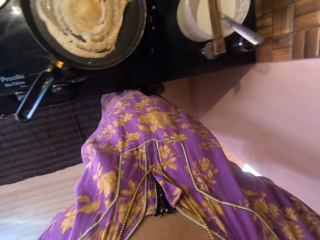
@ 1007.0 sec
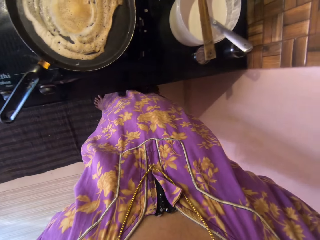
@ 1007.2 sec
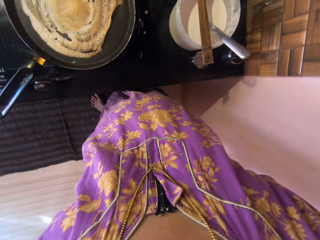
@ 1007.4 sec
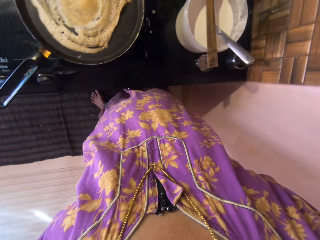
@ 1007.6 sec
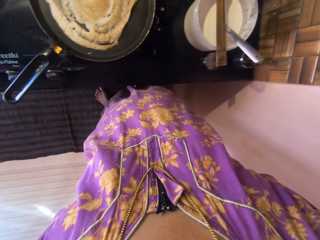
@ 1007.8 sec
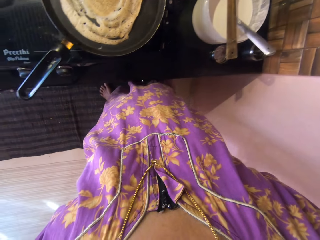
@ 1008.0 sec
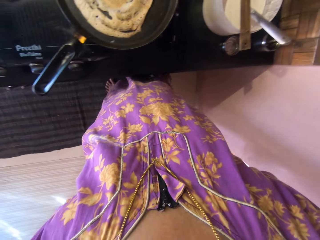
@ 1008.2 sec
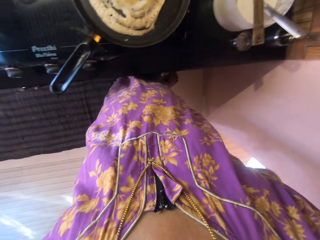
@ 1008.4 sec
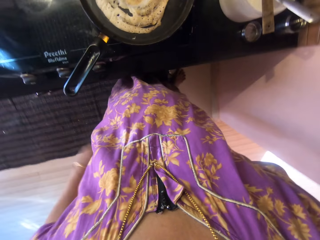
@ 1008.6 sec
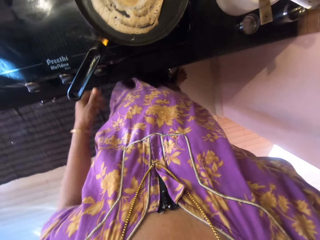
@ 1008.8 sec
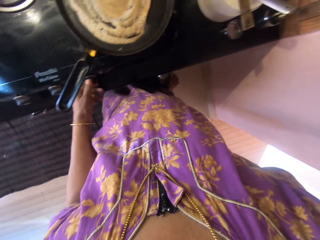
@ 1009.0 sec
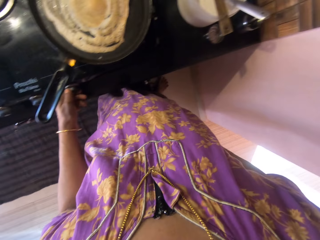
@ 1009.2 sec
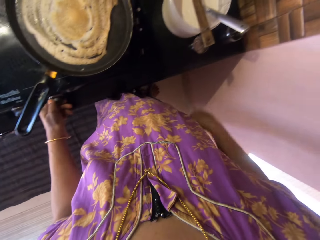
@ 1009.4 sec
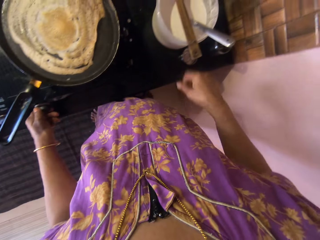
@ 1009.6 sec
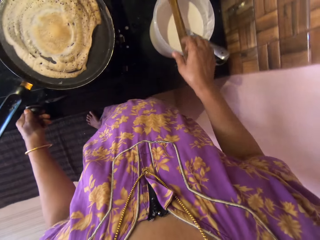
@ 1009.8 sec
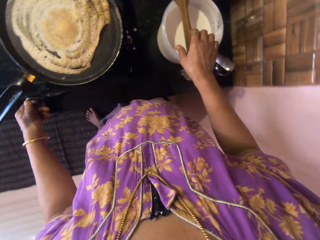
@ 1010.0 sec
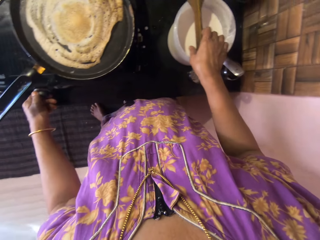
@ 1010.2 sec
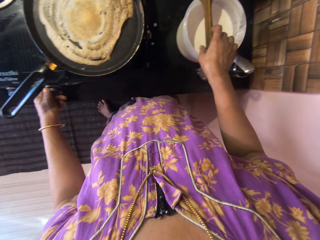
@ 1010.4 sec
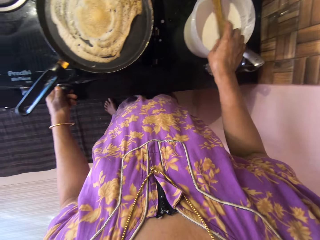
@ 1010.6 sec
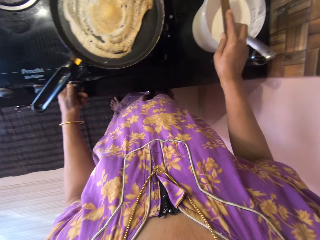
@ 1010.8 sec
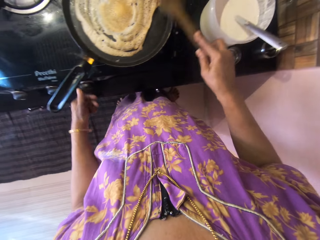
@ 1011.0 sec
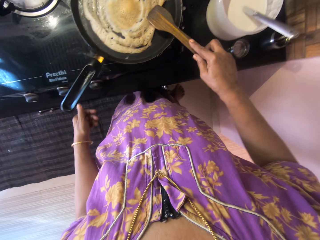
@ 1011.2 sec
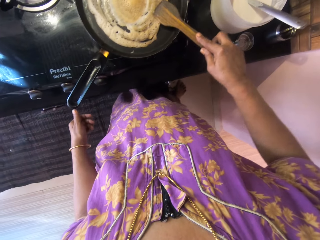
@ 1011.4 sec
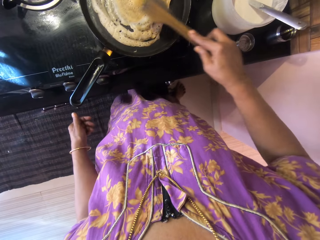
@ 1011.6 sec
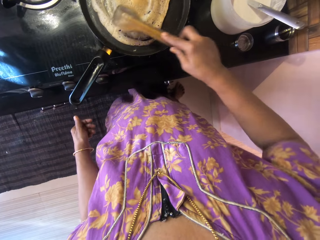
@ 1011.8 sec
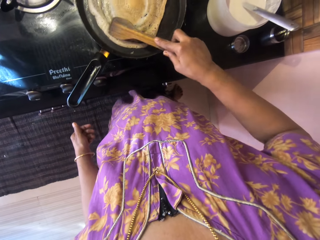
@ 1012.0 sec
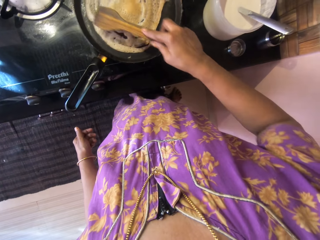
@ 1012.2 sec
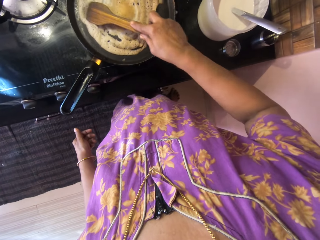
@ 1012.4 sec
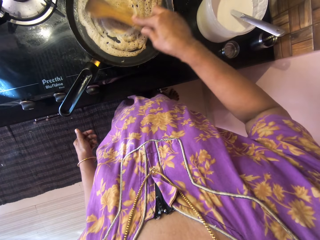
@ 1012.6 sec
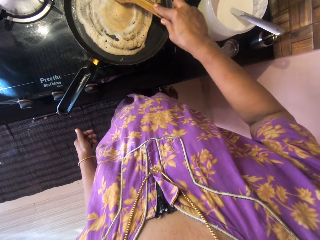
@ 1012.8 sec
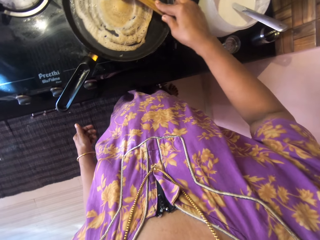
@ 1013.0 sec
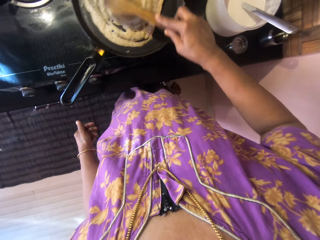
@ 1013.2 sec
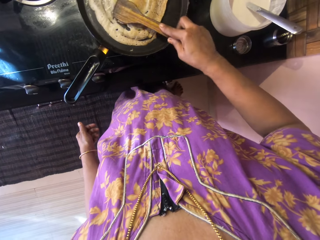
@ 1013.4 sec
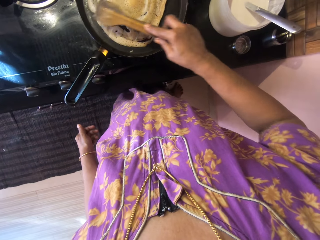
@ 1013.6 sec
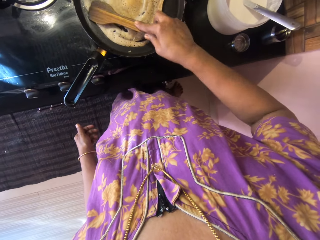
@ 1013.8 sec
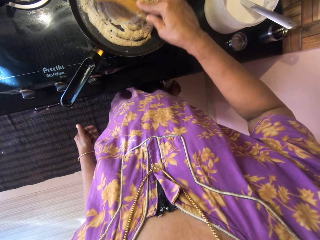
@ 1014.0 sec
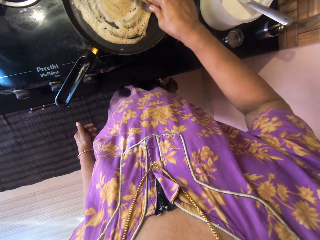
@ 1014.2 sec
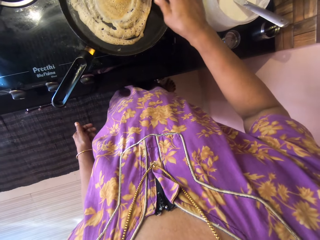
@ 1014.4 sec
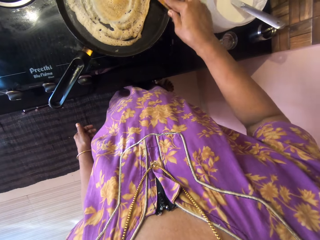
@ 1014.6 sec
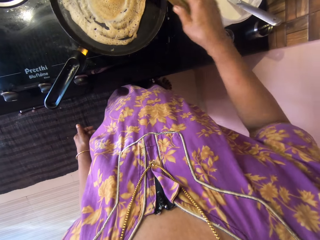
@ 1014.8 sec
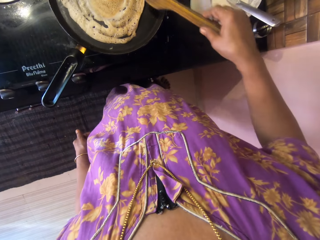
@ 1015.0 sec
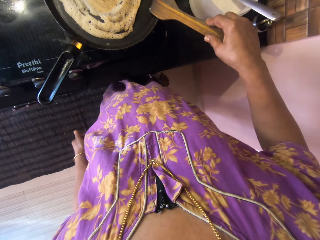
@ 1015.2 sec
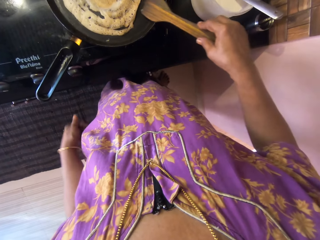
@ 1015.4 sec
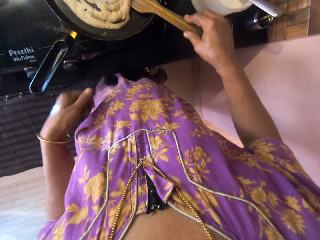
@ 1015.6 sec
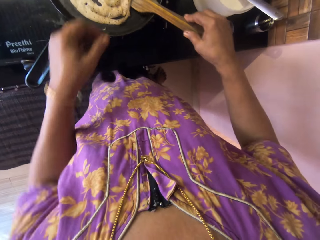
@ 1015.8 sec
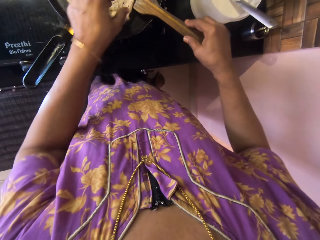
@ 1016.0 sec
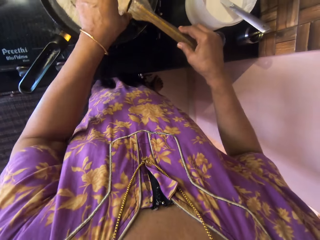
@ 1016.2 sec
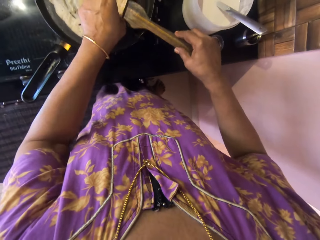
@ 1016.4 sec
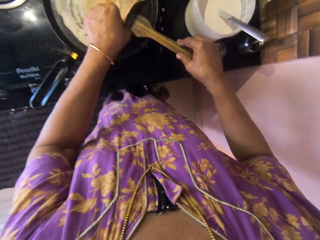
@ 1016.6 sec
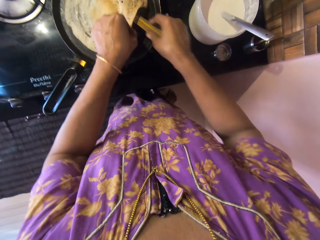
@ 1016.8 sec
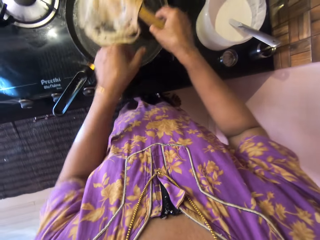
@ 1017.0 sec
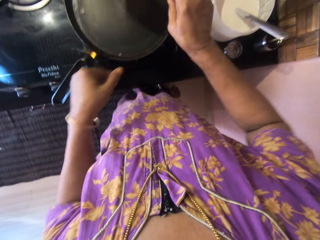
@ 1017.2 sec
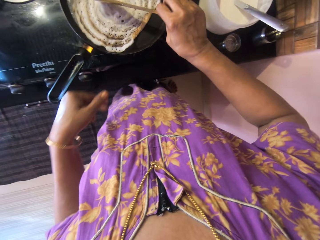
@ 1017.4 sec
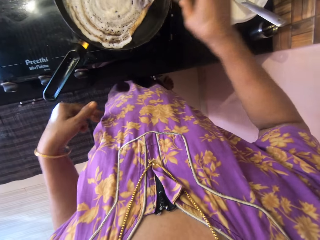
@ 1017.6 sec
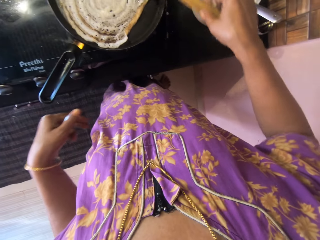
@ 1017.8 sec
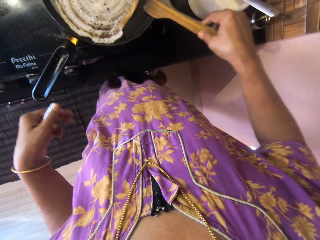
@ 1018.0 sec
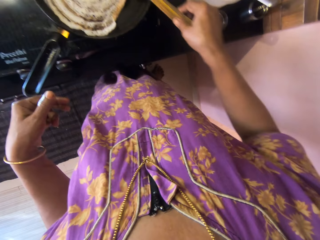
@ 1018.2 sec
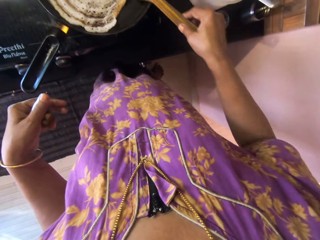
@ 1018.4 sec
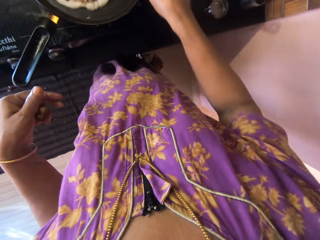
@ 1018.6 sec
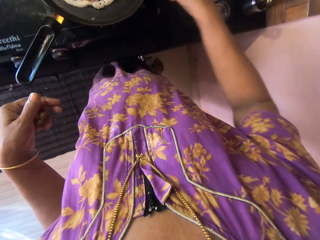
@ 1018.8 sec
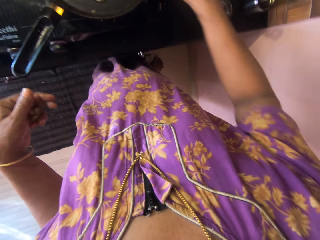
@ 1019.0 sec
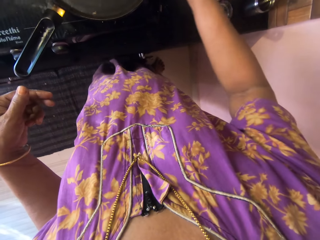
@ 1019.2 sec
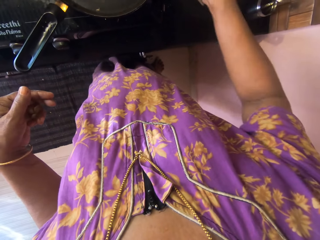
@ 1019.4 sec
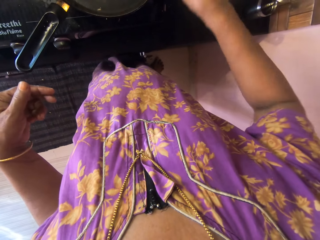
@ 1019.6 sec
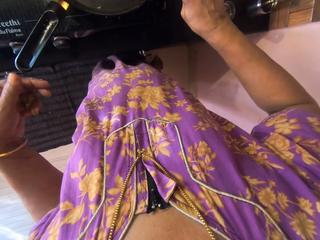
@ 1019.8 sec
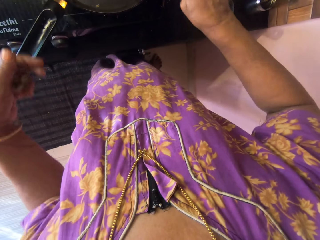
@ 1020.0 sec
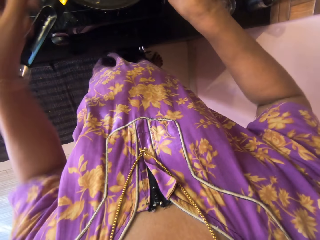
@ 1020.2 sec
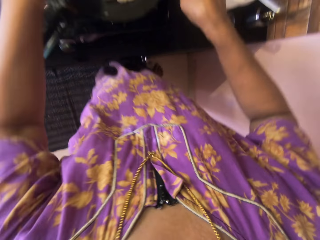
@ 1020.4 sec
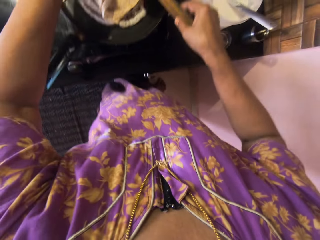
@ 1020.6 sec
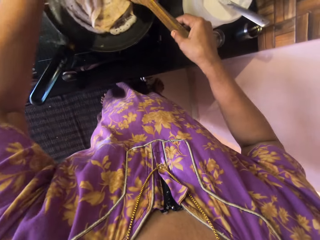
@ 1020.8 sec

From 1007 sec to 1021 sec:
The camera wearer holds the control knob on the cooker with her left hand. She turns the cooker switch. She picks up the wooden spatula from the top of the tupperware. She removes her left hand from the control knob. She pats the pancake in the pan with the wooden spatula. She touches the pancake with her left hand. She flips the pancake with the wooden spatula.

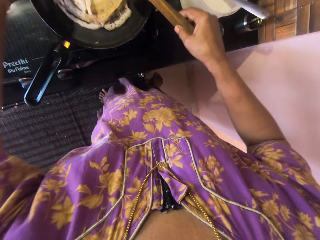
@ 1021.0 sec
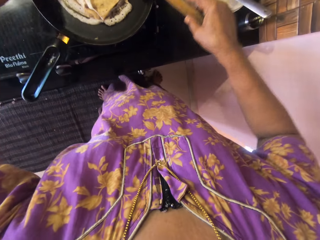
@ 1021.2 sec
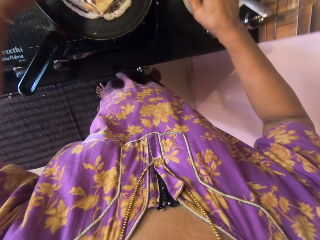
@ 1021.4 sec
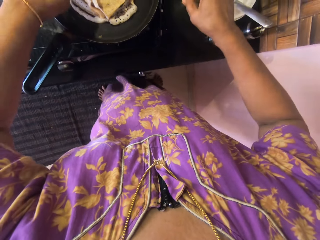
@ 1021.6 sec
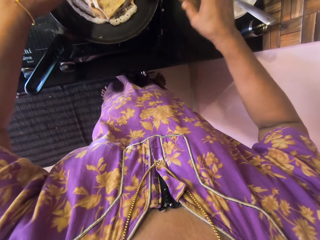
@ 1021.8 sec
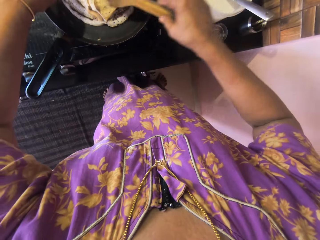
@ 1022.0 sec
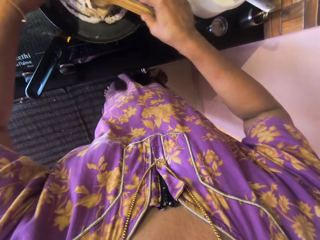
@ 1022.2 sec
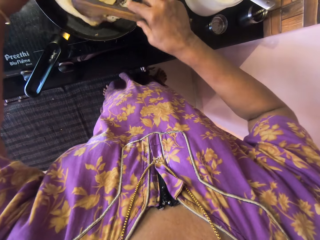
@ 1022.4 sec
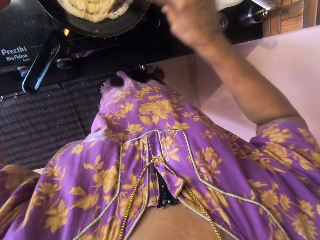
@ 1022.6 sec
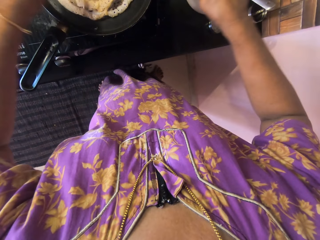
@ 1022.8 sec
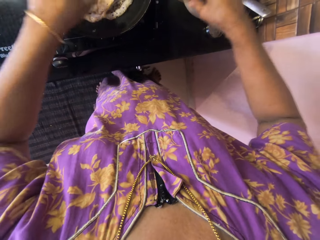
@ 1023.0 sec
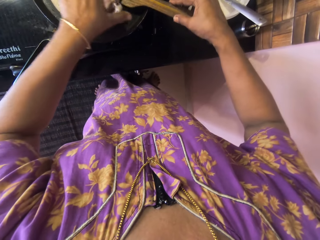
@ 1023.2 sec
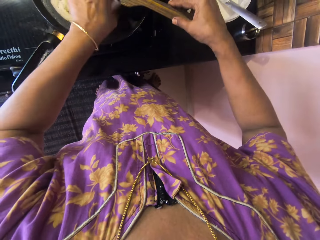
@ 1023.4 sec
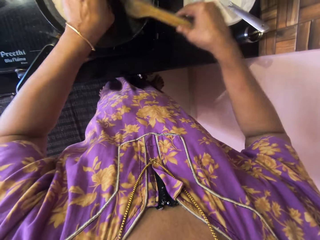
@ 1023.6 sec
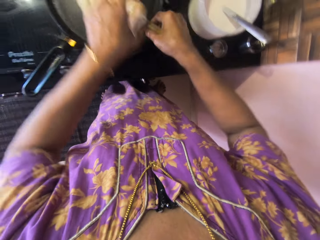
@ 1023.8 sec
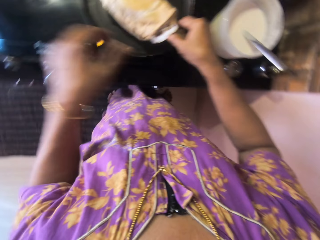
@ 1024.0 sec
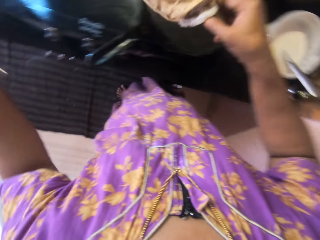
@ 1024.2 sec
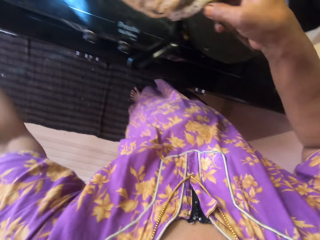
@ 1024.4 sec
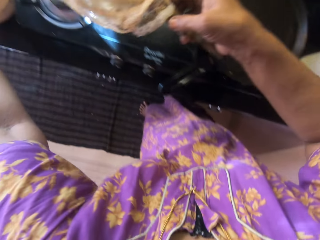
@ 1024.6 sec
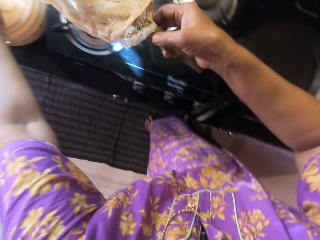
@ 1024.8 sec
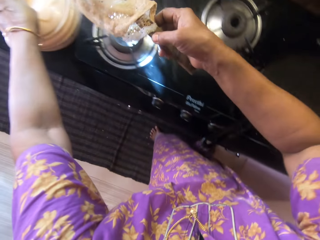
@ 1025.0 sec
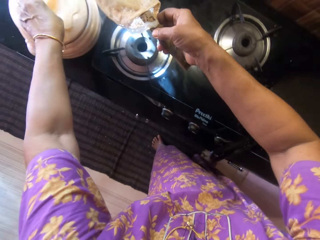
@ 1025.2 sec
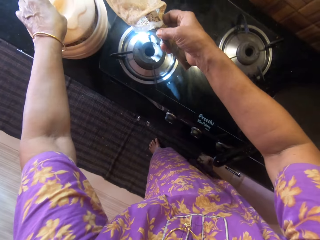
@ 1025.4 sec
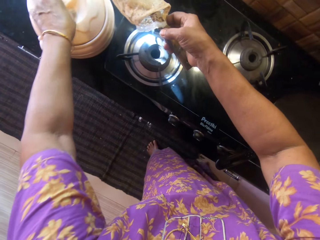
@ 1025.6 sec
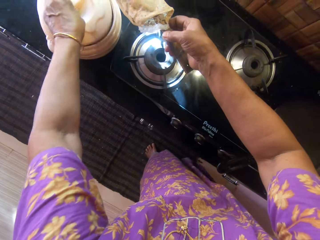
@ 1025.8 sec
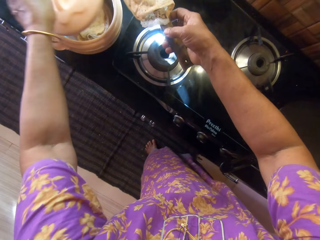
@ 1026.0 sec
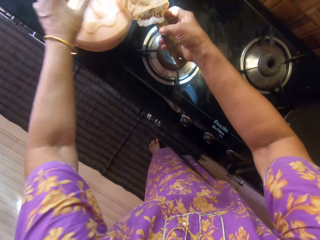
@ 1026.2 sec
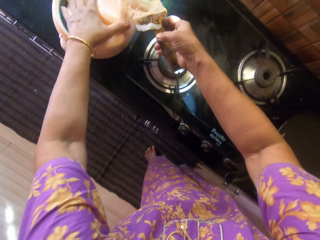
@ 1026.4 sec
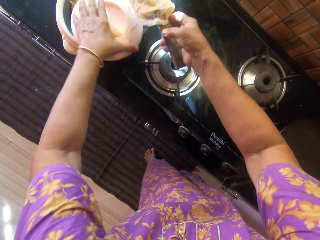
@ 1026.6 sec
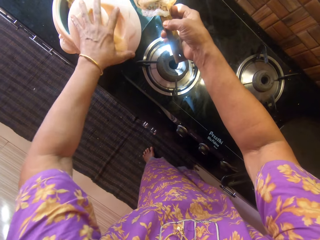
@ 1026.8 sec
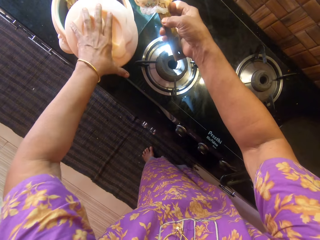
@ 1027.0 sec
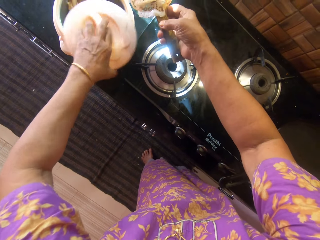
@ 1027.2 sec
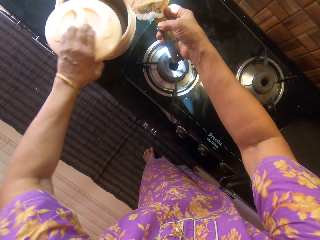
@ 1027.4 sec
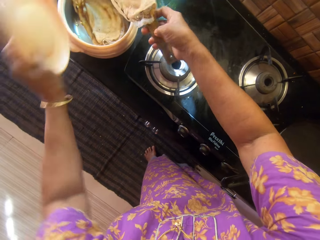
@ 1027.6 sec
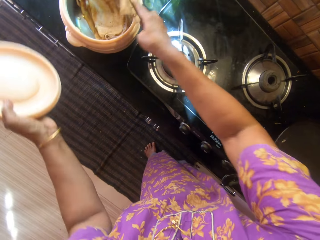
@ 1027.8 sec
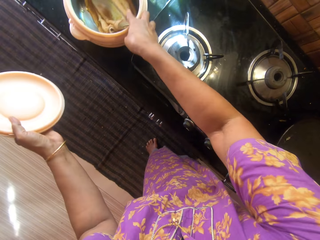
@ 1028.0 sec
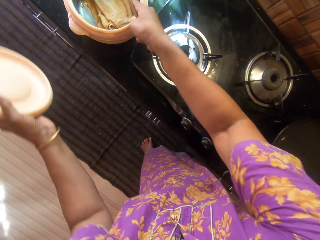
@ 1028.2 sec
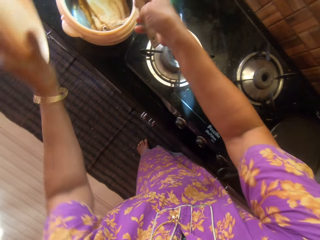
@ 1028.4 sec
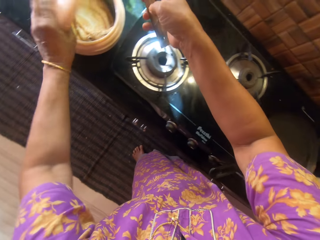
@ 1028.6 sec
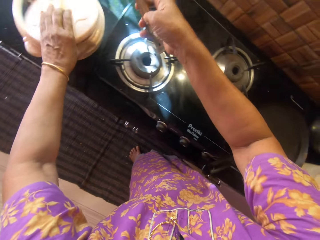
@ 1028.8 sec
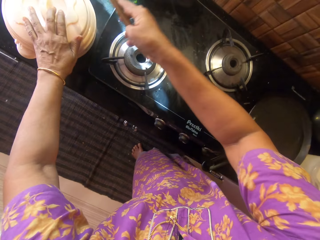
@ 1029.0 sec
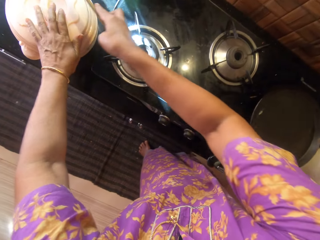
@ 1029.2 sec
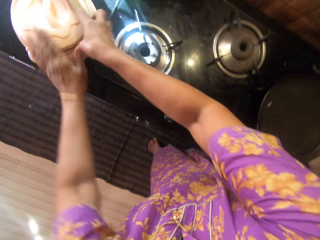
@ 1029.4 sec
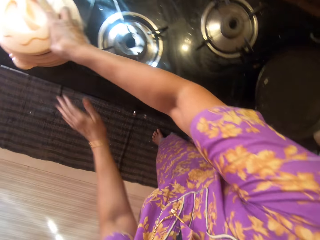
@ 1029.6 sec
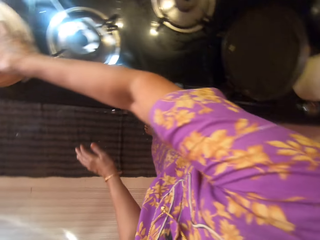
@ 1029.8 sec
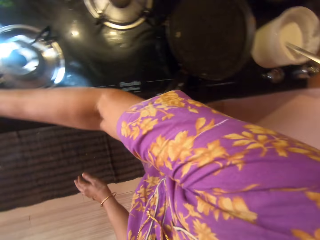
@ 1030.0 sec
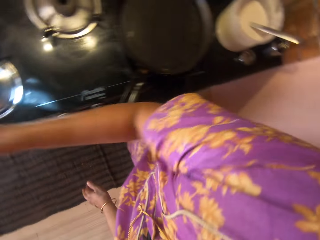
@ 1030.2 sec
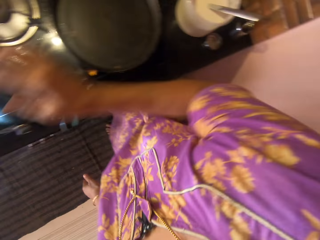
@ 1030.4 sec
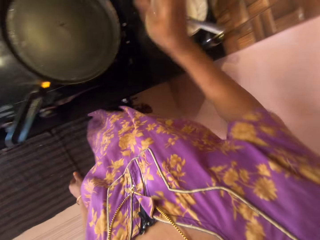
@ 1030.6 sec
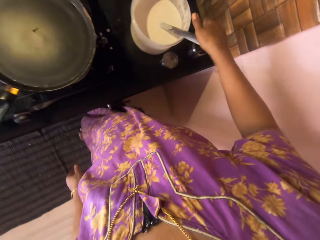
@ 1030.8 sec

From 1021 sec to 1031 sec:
The camera wearer adjusts the pancake with her left hand and the wooden spatula. She drops the pancake on the wooden spatula with her left hand. She uses the wooden spatula to carry the pancake. She fumbles with the food flask cover with her left hand. She uncovers the food flask with her left hand. She drops the pancake into the food flask with the wooden spatula. She covers the food flask with the food flask cover. She drops the wooden spatula on the food flask.
